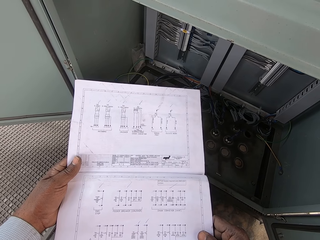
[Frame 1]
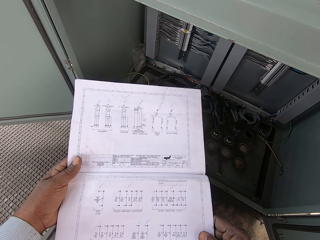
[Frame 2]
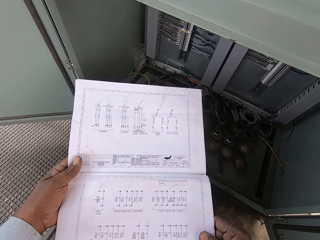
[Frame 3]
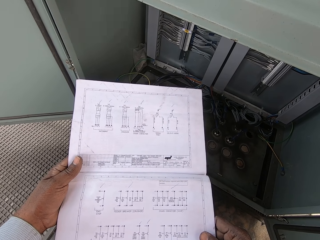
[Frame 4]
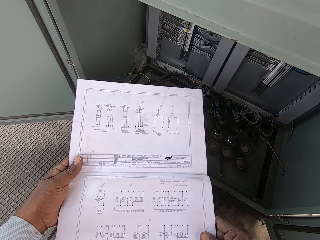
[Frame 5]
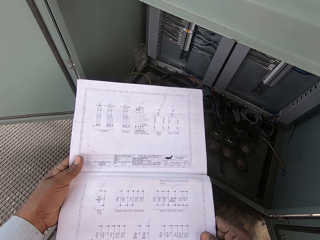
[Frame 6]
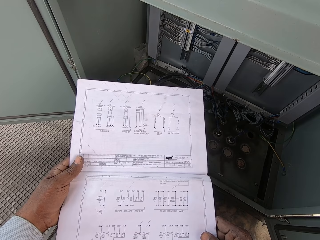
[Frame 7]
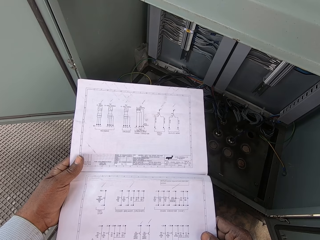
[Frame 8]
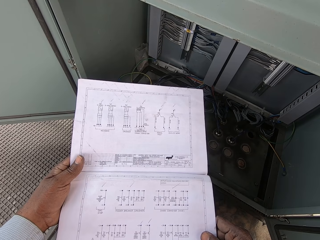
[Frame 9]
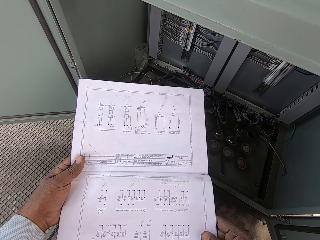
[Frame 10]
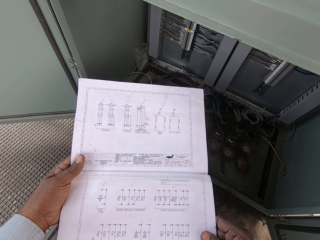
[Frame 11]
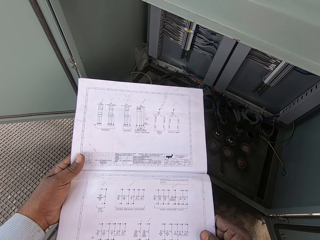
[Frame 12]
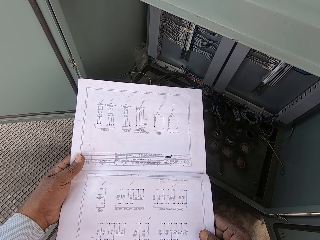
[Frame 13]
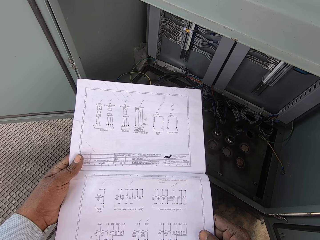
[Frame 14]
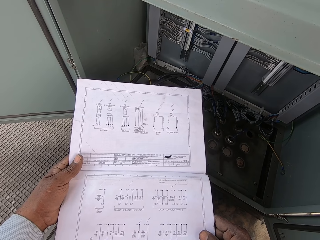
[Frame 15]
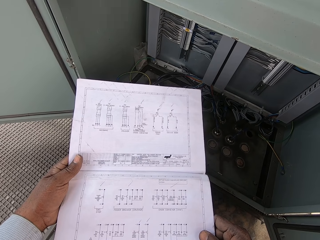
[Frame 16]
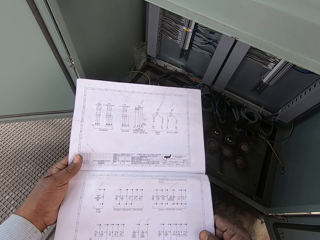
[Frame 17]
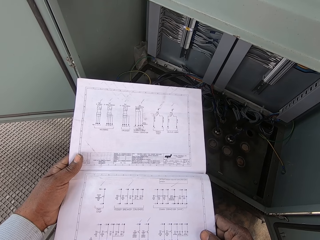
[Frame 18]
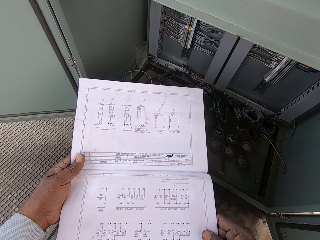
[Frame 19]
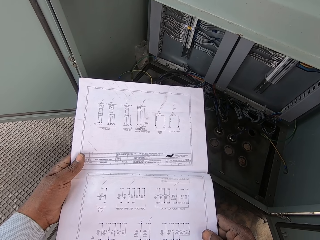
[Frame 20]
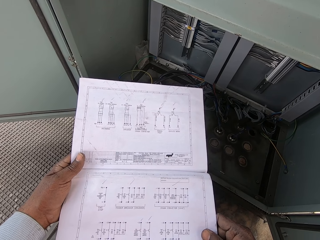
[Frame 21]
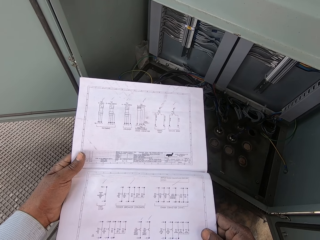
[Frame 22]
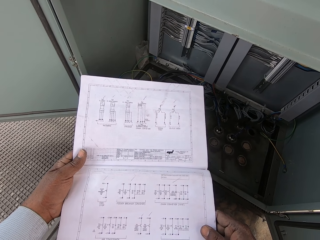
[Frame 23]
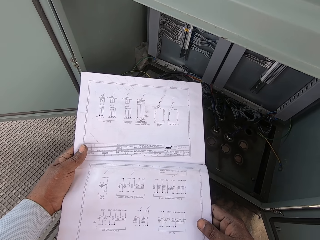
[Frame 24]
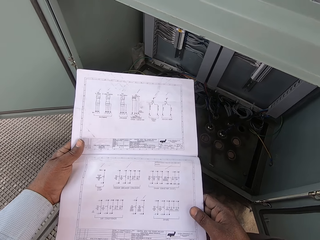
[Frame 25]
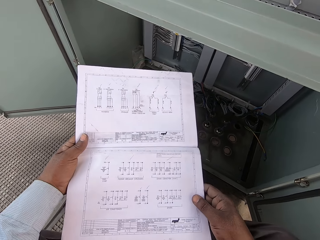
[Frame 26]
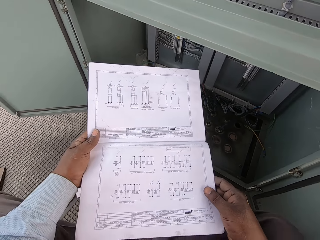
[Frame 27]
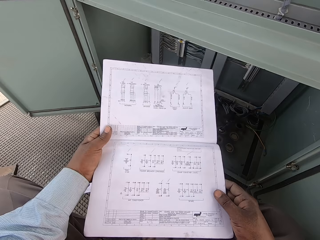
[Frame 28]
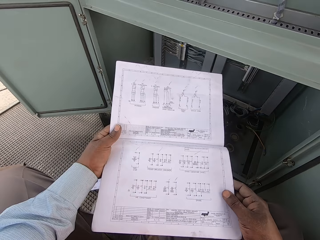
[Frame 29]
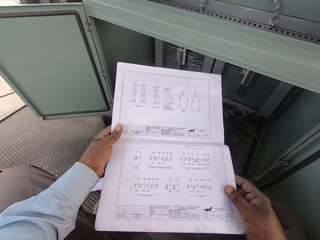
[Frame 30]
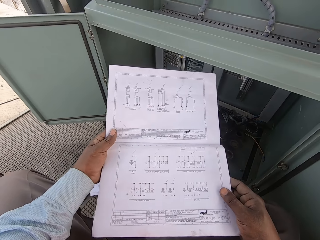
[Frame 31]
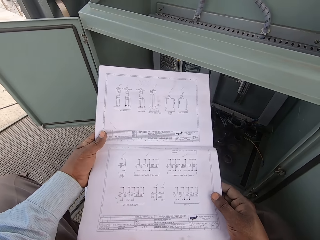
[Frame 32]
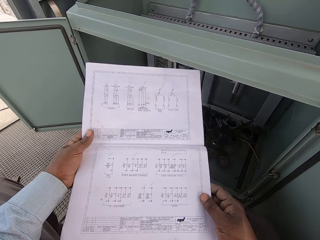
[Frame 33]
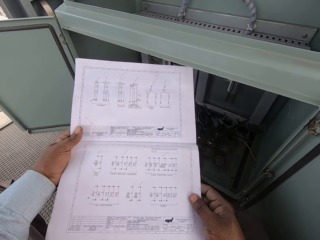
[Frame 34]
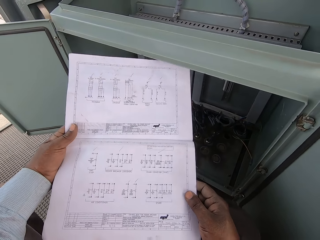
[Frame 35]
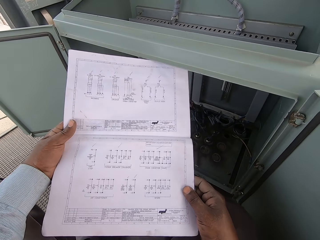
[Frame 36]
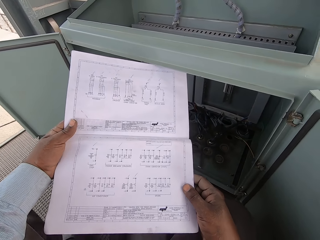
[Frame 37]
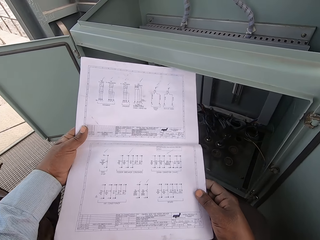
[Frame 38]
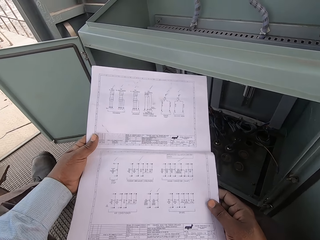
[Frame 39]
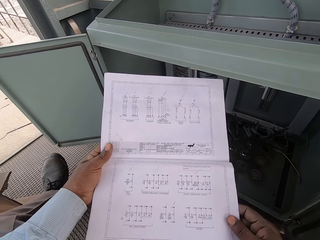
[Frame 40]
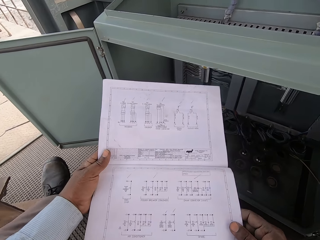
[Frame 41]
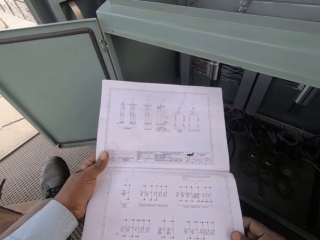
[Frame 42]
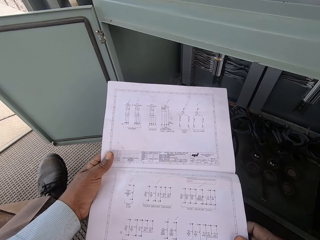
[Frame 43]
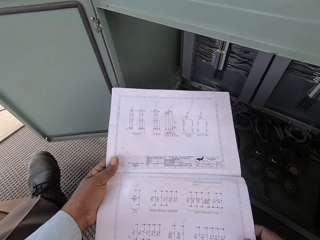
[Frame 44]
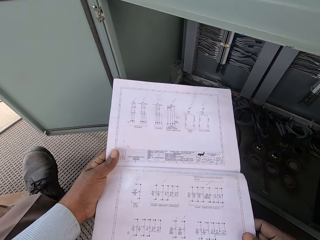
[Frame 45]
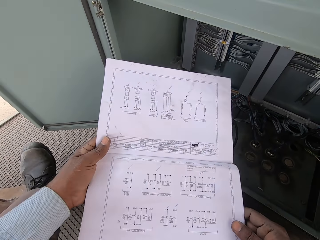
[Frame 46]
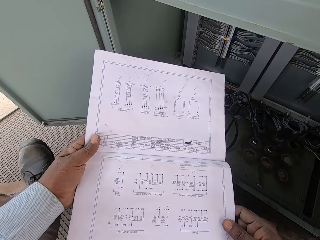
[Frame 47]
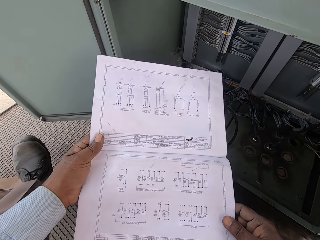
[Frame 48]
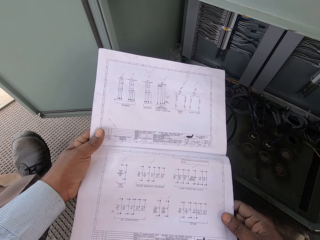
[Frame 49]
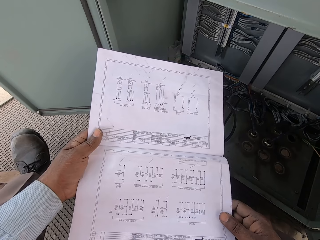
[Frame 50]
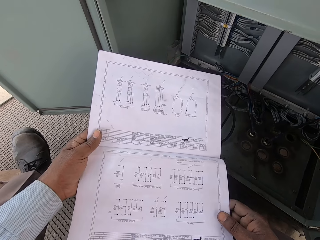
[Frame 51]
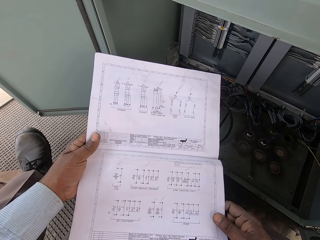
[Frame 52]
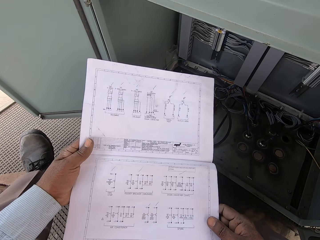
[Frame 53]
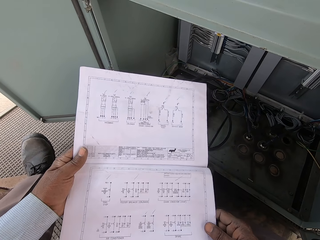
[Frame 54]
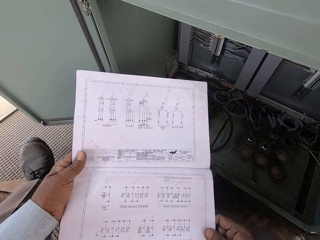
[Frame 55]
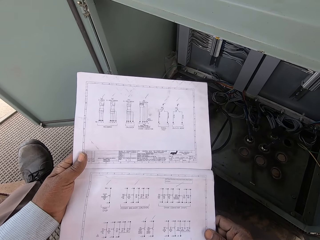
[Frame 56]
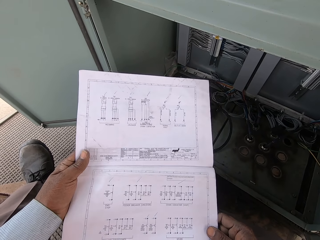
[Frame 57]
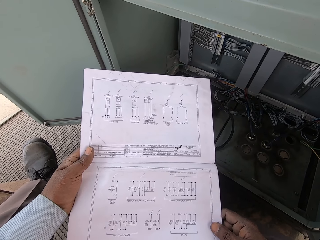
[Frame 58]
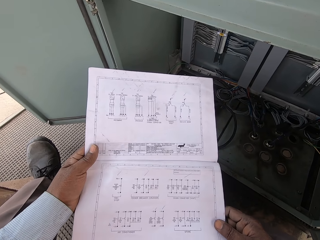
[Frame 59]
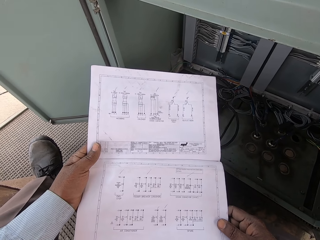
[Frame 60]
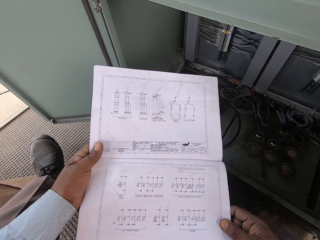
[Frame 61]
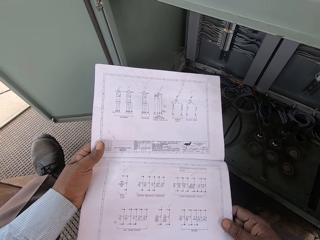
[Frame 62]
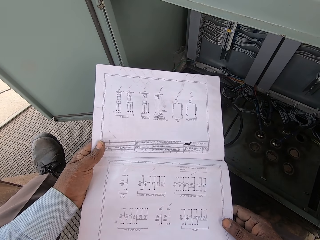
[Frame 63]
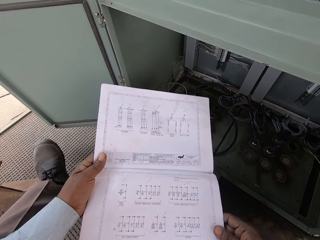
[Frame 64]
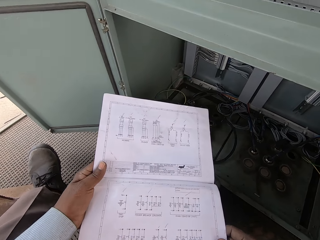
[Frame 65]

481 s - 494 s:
The camera wearer stretches his leg on the ground.

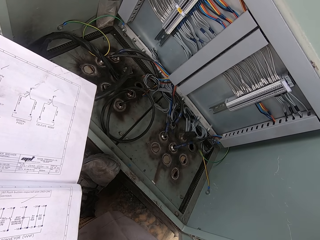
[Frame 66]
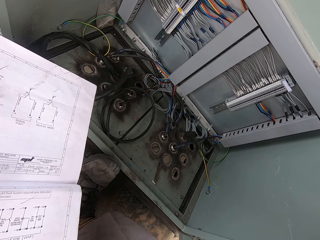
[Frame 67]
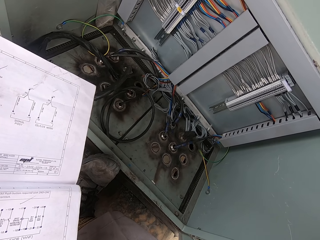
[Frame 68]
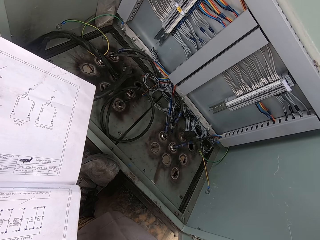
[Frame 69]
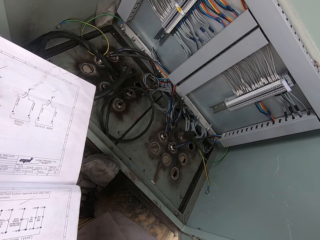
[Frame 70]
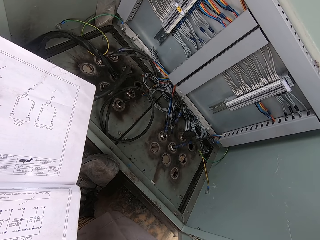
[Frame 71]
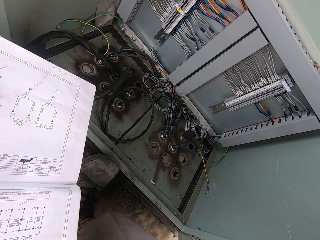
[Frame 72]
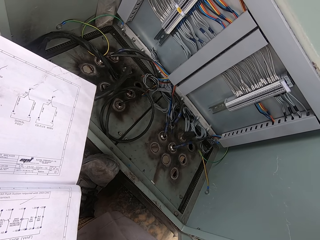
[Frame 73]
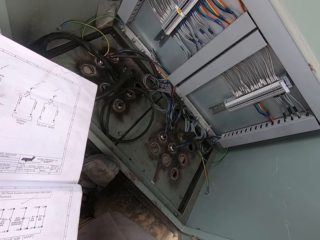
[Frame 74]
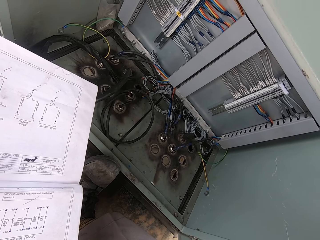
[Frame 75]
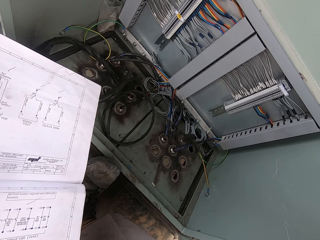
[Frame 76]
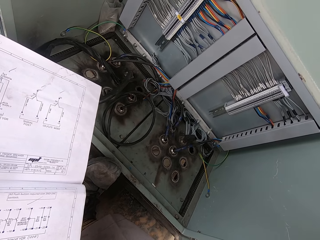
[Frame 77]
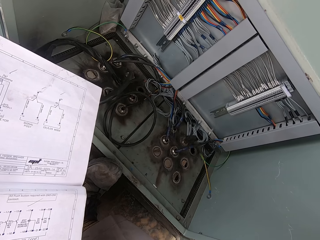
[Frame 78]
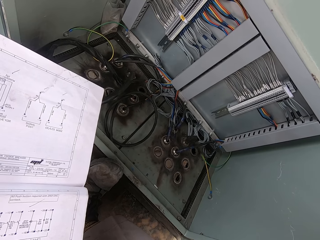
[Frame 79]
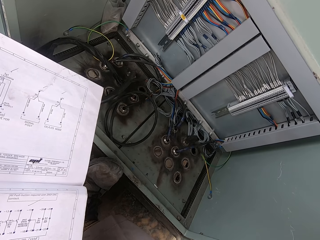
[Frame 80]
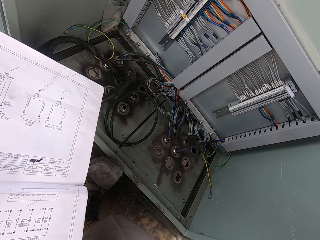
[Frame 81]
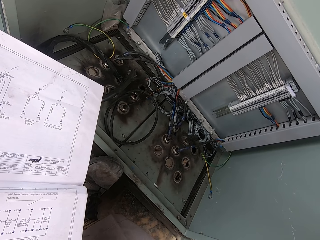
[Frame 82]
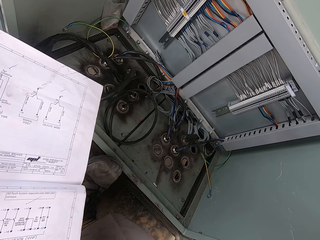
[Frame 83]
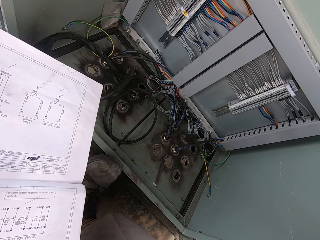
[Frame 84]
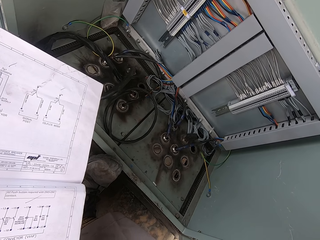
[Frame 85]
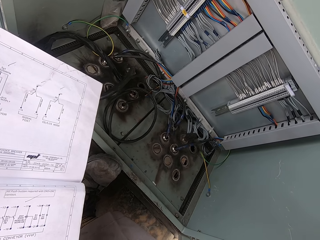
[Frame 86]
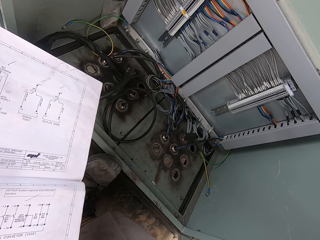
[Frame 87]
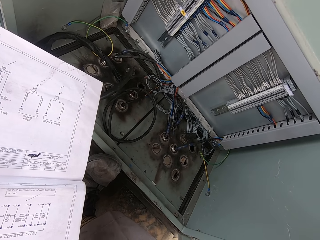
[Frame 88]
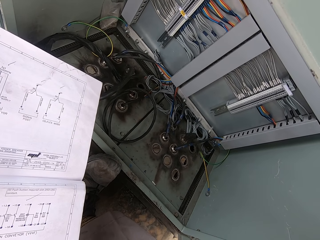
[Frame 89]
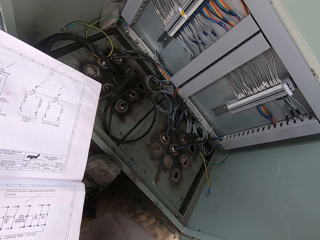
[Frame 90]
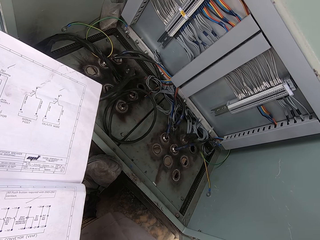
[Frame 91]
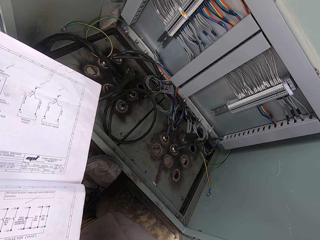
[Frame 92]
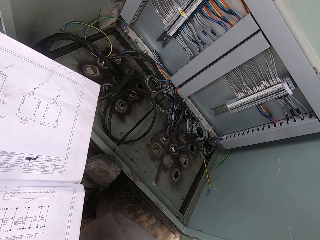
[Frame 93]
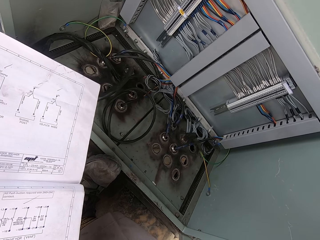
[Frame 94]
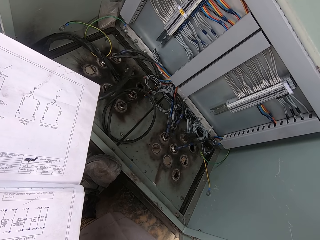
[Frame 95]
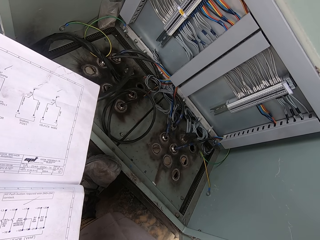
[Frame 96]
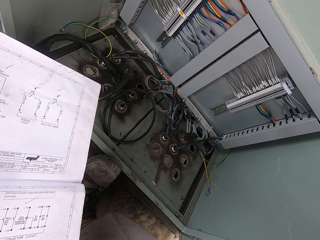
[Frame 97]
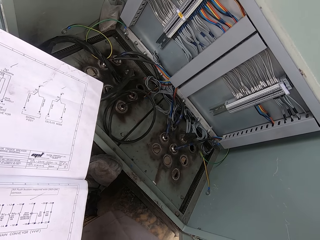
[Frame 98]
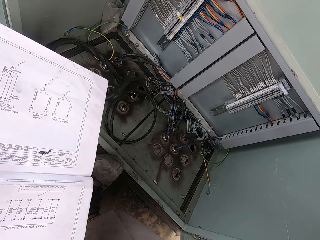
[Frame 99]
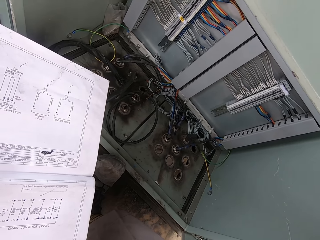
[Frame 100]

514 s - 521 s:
The camera wearer looks inside the power box.

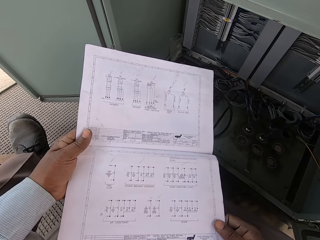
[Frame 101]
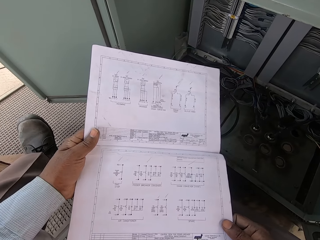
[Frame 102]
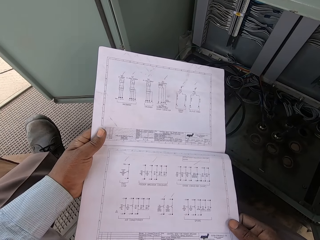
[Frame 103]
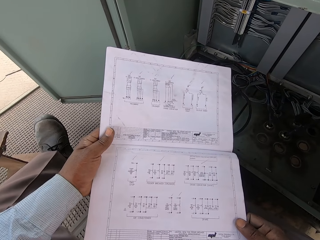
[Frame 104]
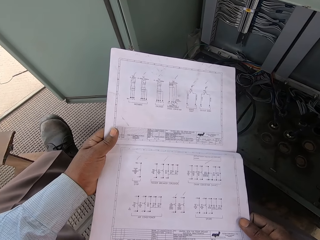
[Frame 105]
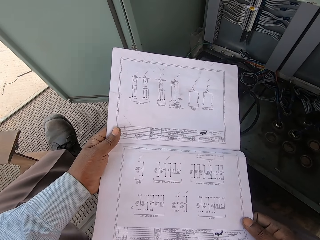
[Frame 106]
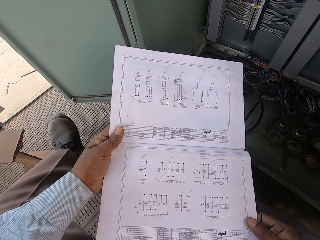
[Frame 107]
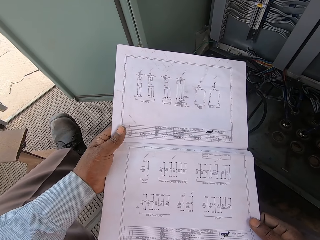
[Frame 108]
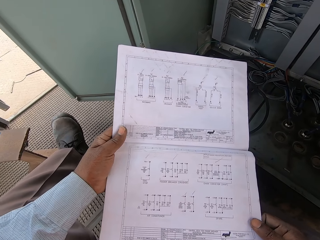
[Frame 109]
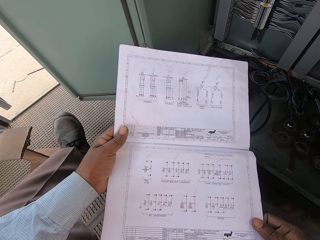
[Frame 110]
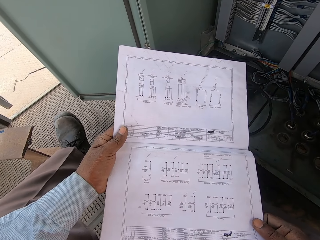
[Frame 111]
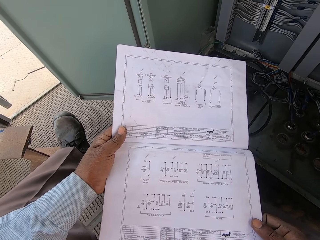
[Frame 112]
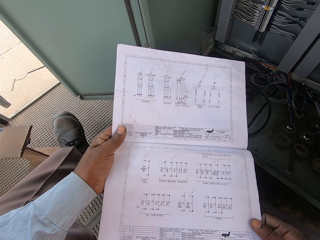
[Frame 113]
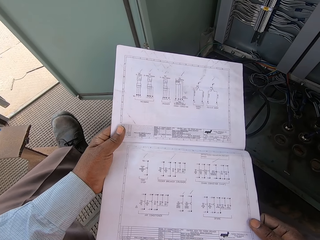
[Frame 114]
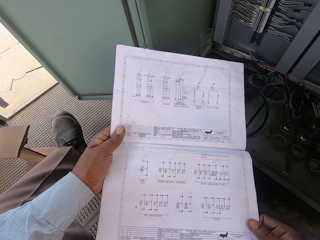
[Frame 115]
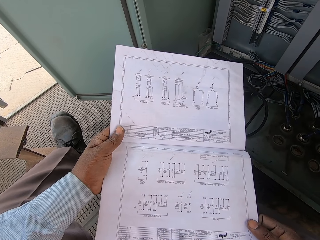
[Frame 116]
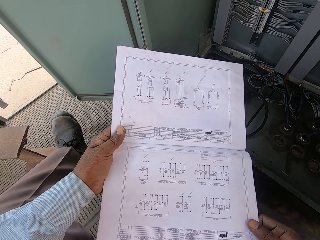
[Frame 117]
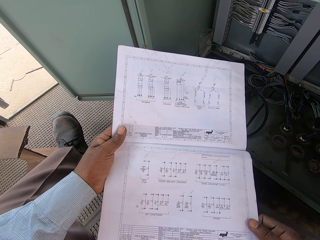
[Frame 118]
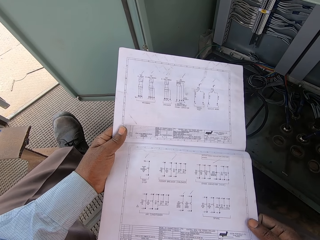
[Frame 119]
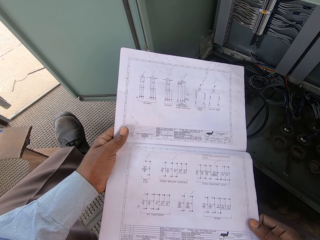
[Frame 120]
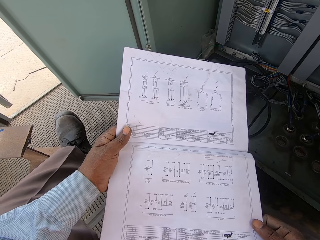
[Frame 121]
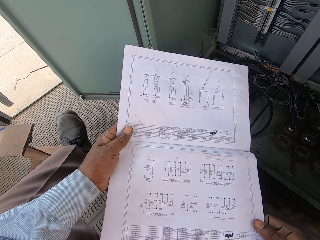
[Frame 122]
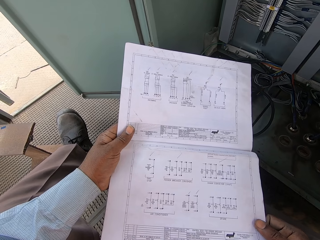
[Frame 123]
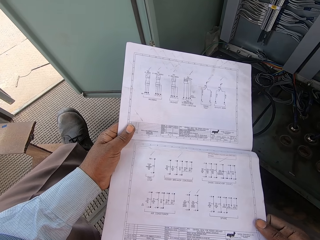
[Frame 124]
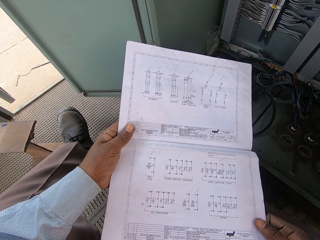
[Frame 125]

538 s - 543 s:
The camera wearer looks through the sheet.
